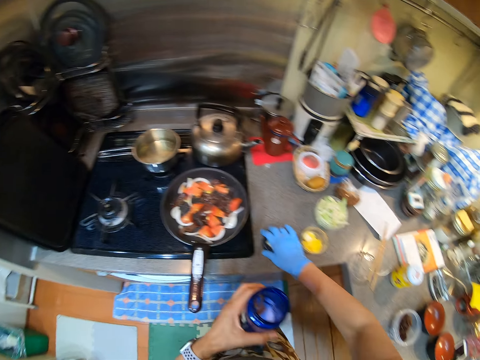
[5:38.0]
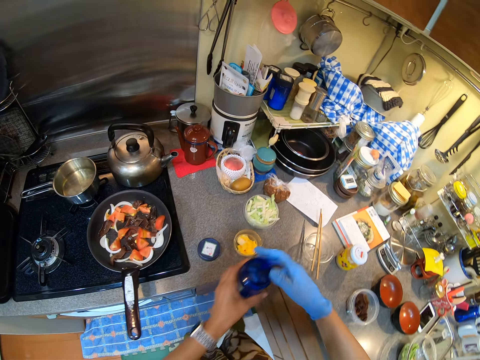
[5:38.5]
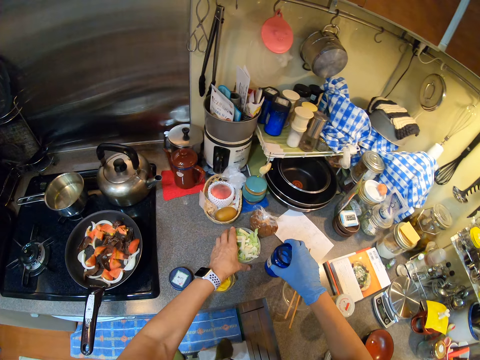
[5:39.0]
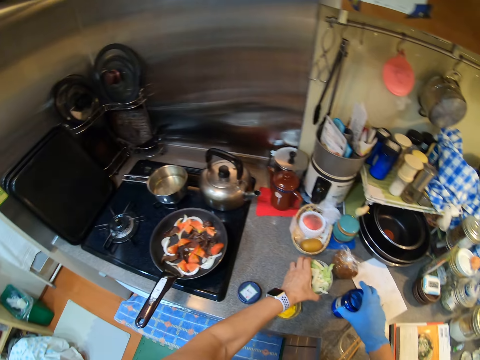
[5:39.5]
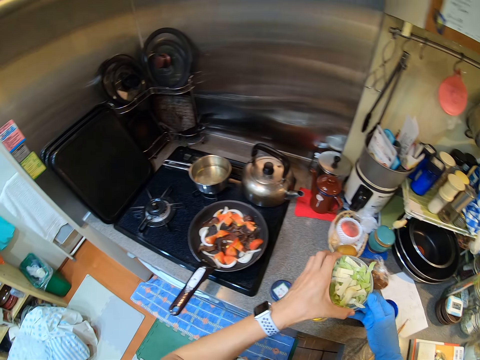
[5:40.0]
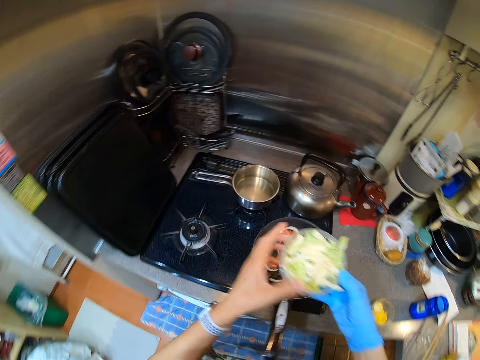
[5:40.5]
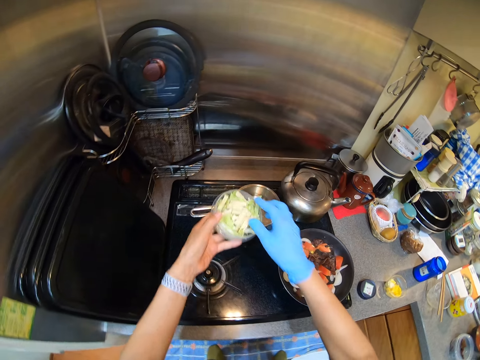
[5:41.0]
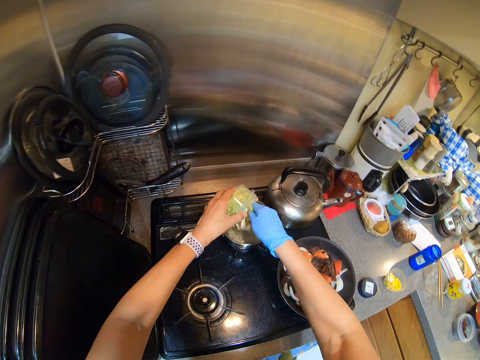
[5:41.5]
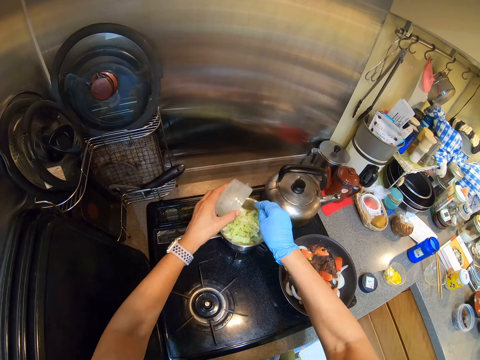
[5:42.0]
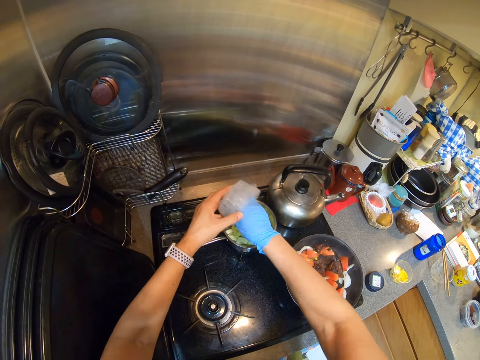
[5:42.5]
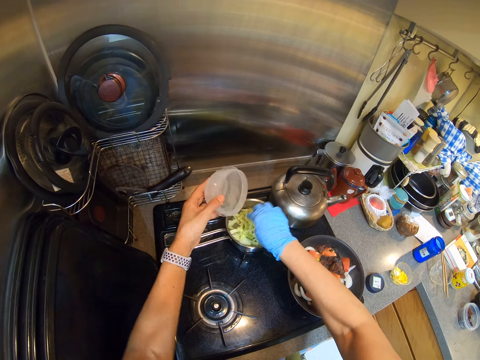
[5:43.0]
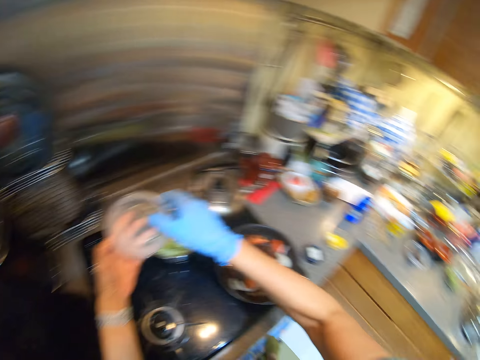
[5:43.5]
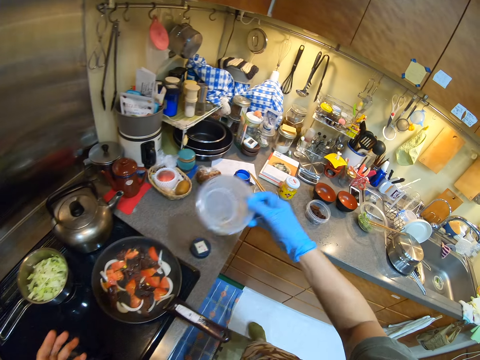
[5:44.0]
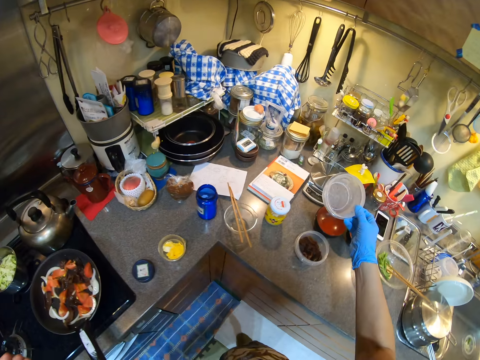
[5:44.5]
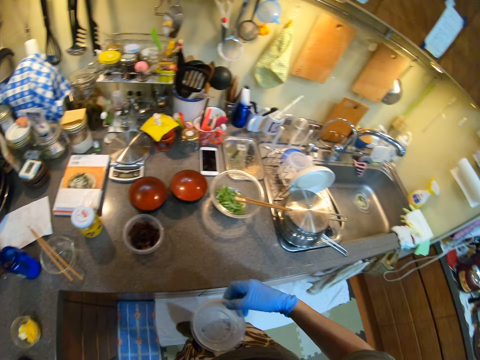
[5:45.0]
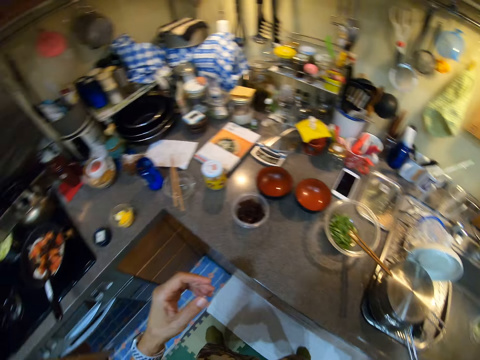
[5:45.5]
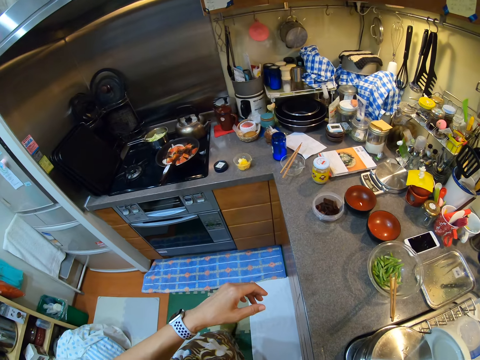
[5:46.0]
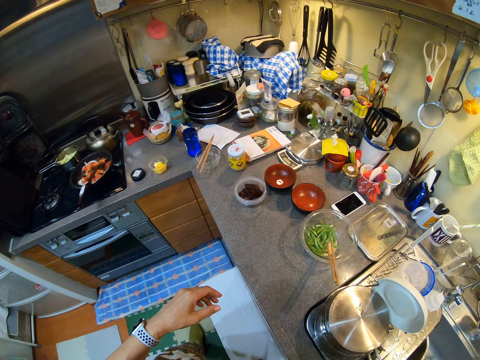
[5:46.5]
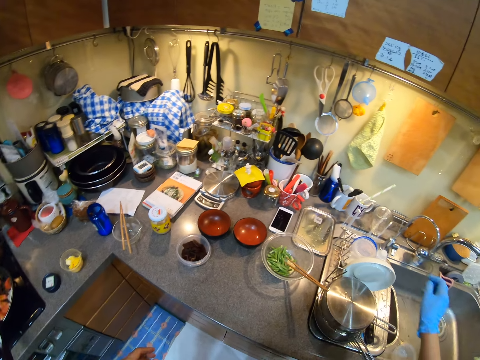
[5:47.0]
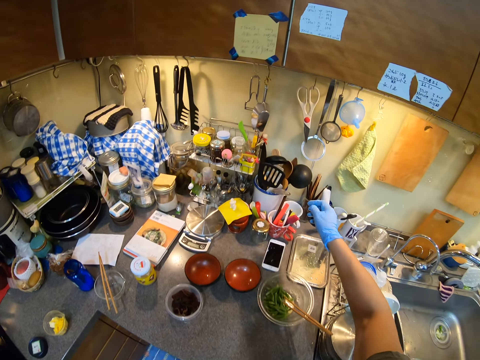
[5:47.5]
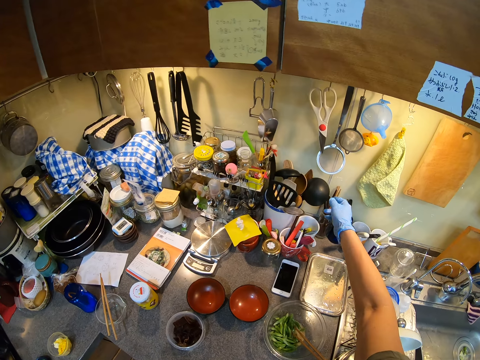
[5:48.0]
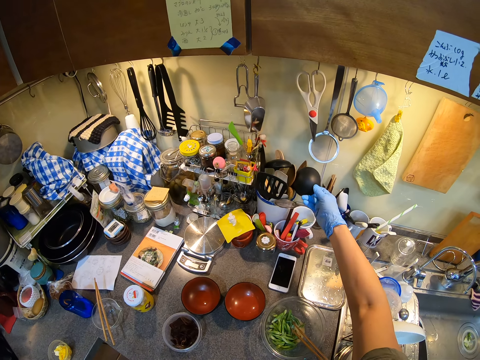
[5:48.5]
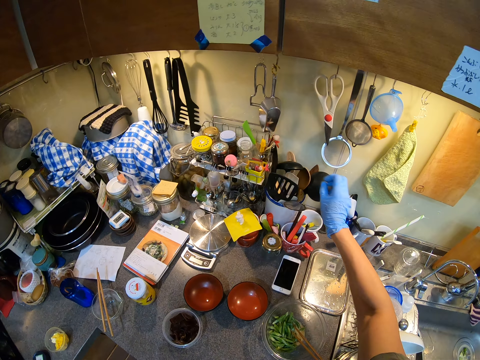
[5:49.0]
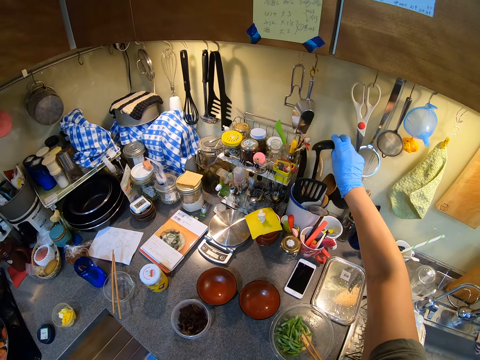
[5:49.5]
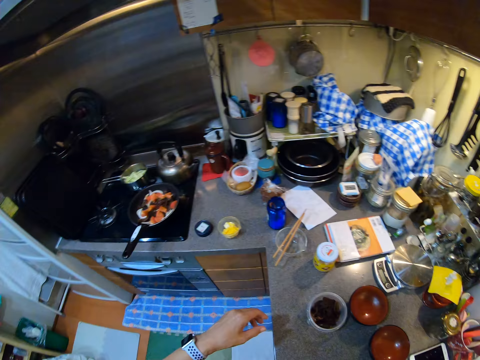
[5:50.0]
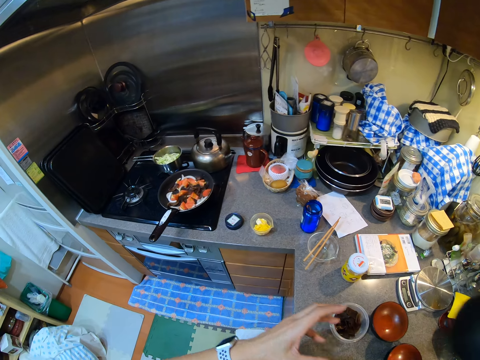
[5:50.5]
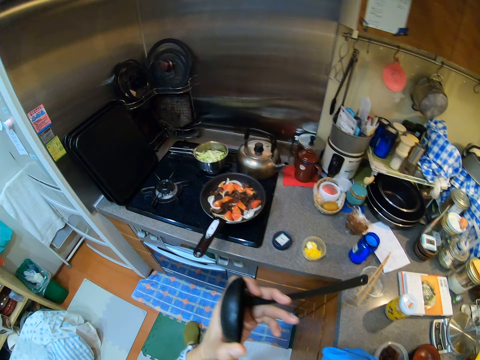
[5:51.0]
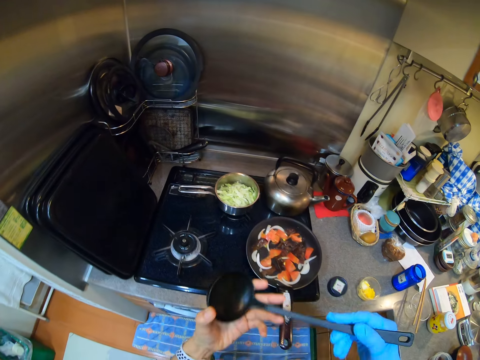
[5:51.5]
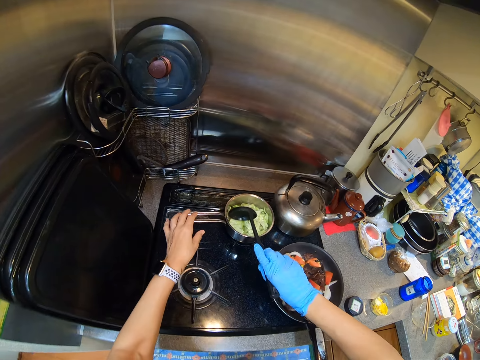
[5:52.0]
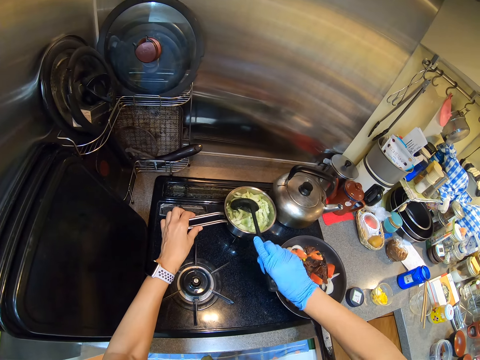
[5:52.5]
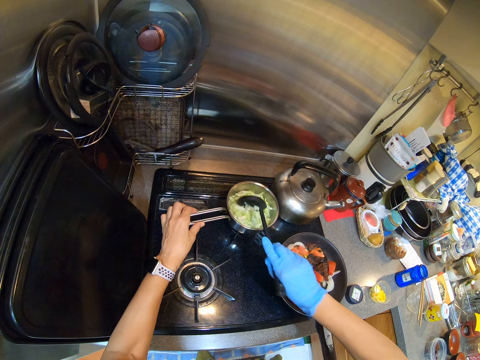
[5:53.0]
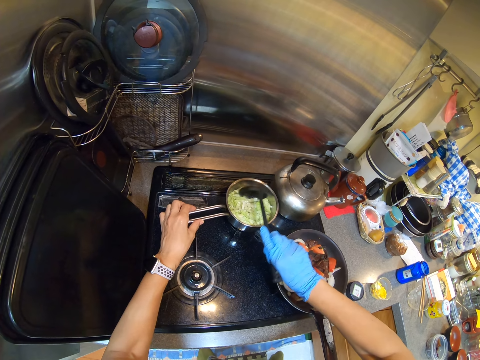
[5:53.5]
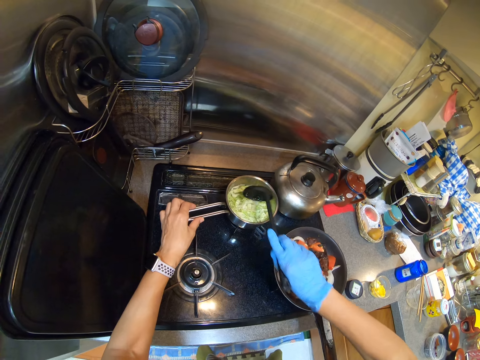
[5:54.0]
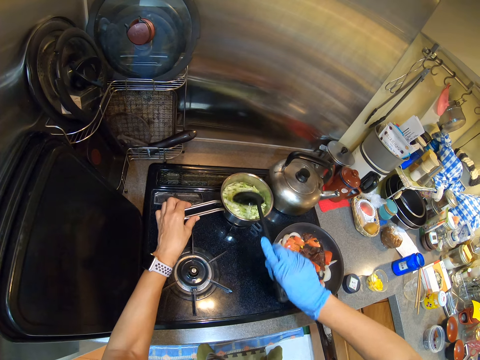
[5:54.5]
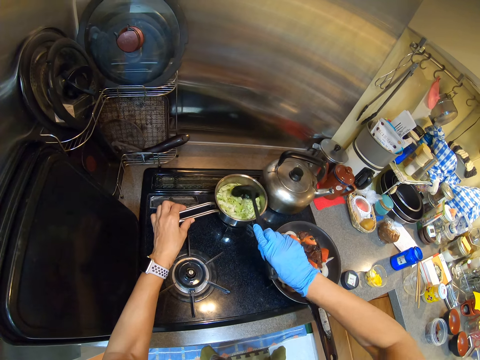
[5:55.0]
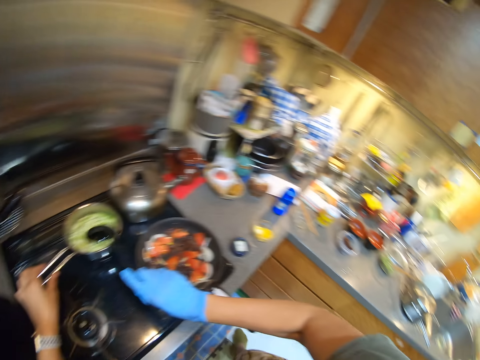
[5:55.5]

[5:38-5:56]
The camera wearer opens a can. They put the lid on the counter top. They put the can on the counter top. They carry a container. They pick the cabbage. They pour the cabbage in the cooking pot. They put the tin on the counter top. They do something. They touch a spoon. They pick up the serving spoon. They hold the spoon. They hold the cooking pot. They mix the cabbage.

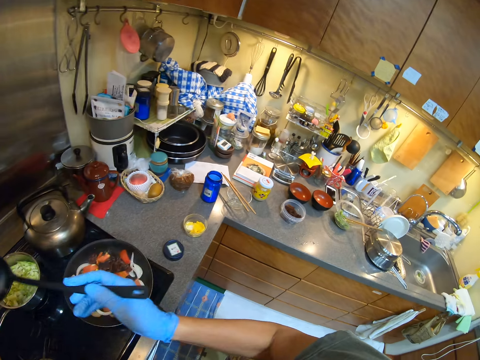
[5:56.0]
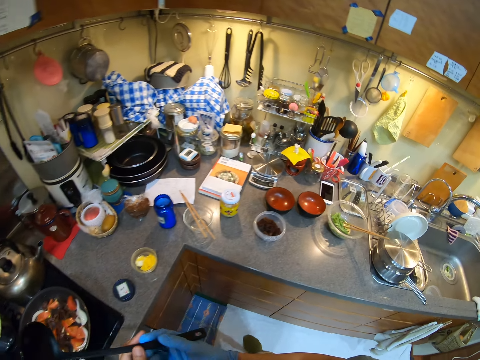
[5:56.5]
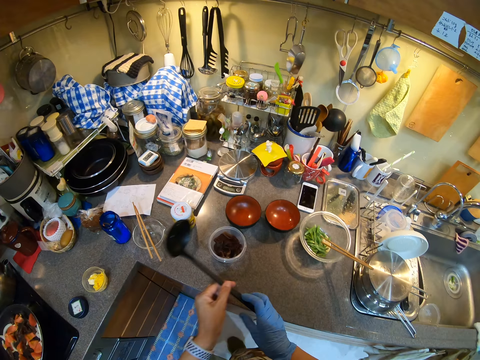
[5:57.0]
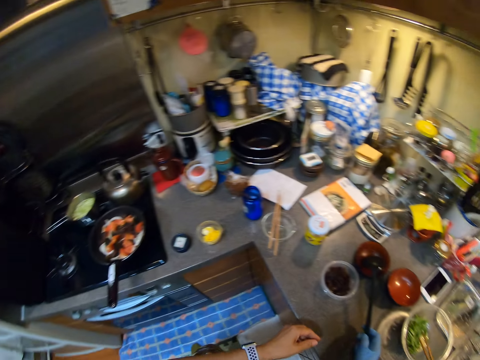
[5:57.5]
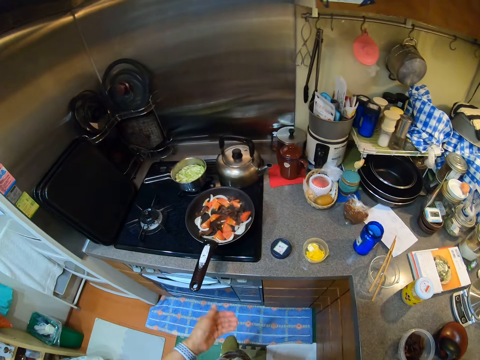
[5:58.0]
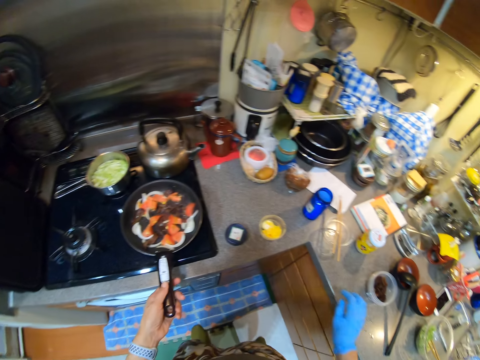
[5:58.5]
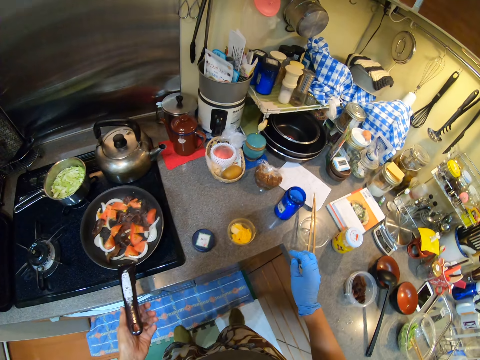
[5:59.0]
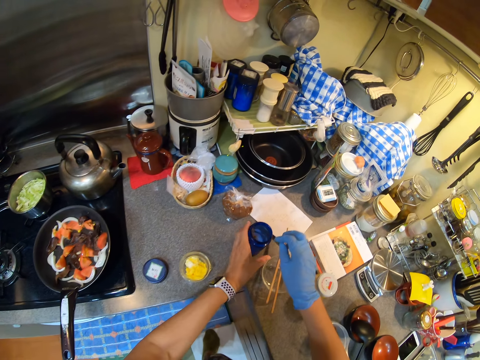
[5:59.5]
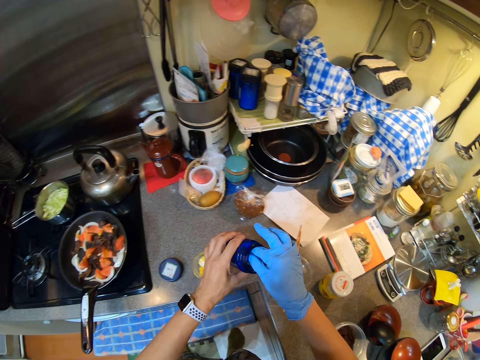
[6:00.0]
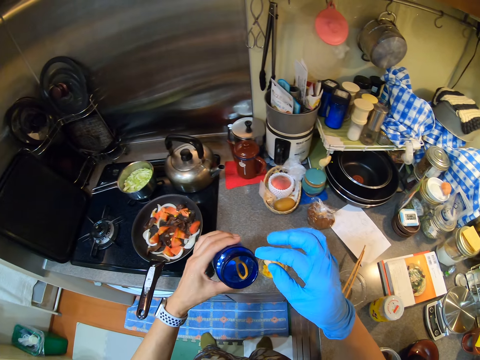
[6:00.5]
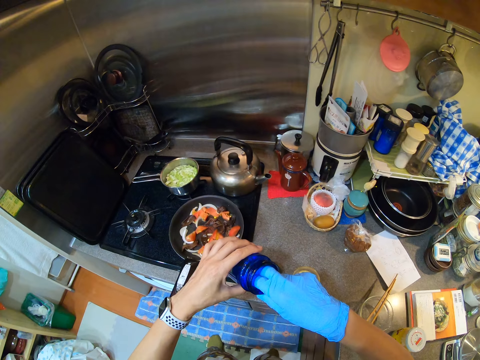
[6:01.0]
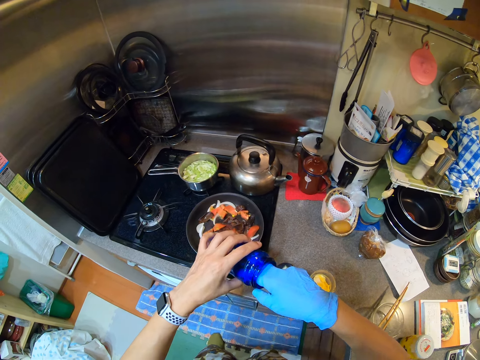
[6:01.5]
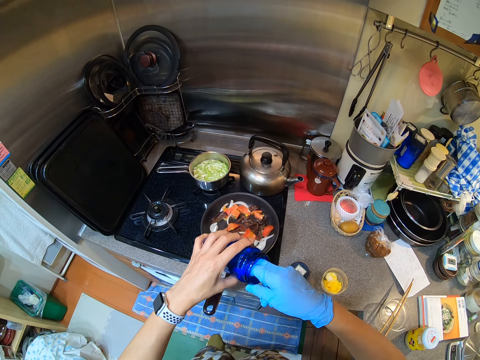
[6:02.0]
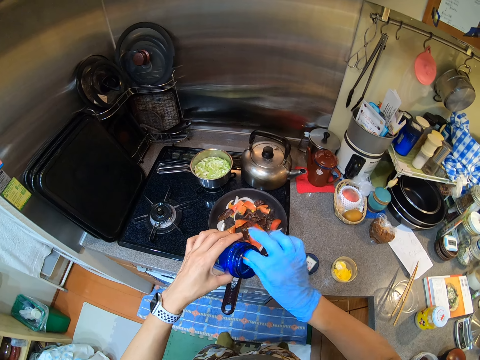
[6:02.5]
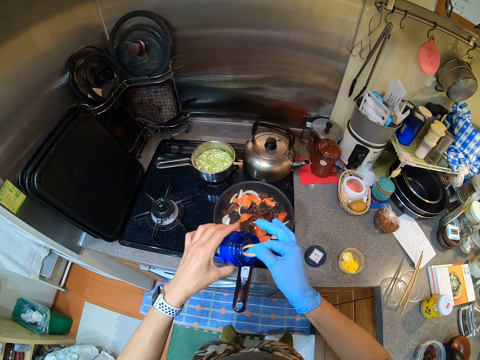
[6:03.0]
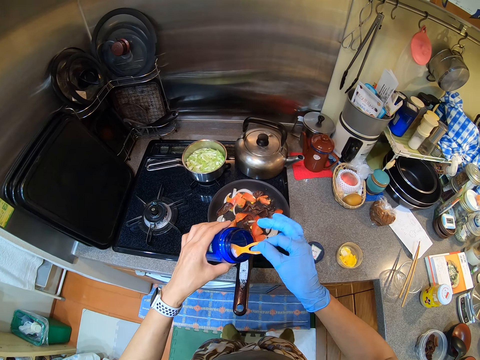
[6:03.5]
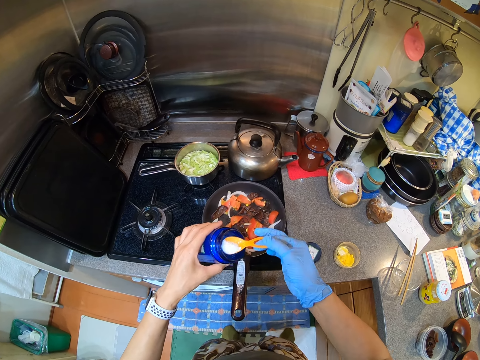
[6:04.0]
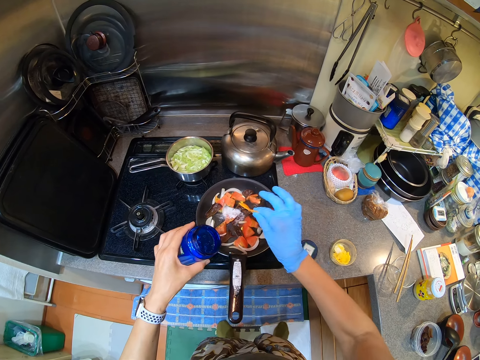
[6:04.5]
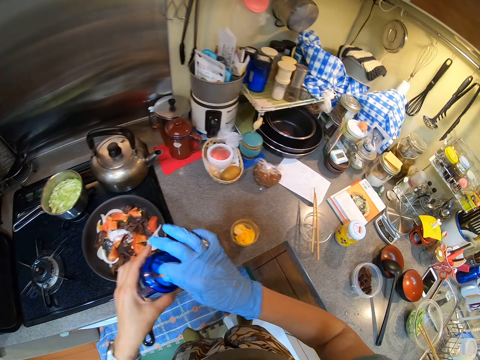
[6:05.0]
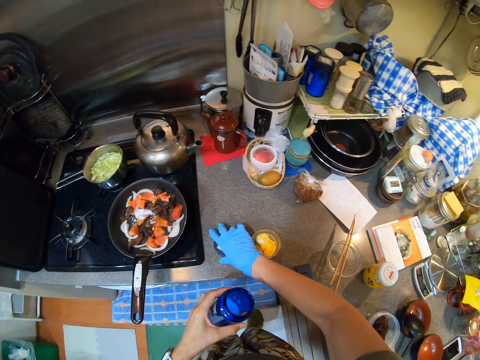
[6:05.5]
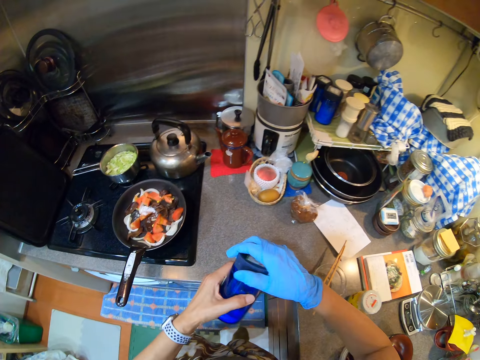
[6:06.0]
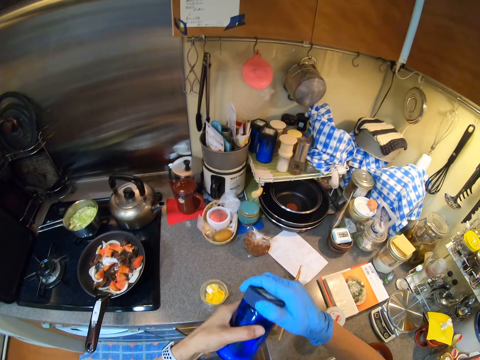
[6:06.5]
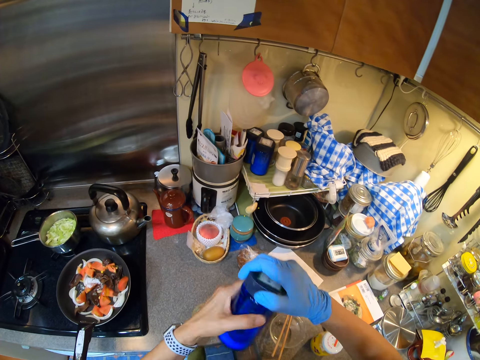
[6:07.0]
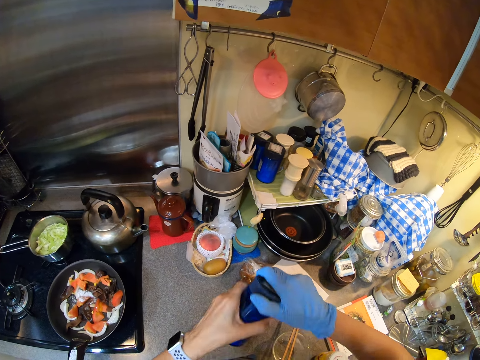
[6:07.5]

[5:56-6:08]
The camera wearer shakes the spoon. They put the serving spoon in a bowl. They touch the frying pan. They pick up a tin or container. They take a small spoon in the container. They collect salt. They pour the salt in the food. They pick up a lid. They close the tin.
